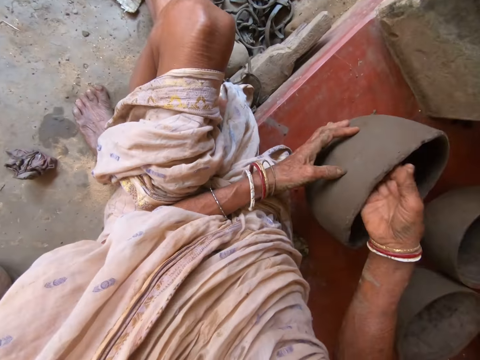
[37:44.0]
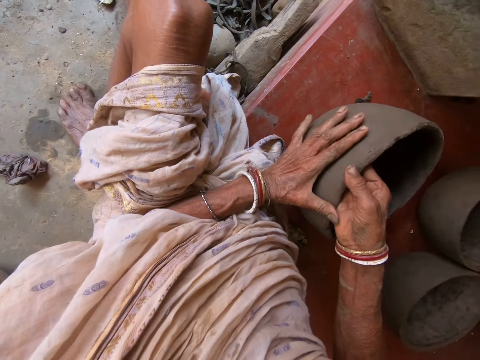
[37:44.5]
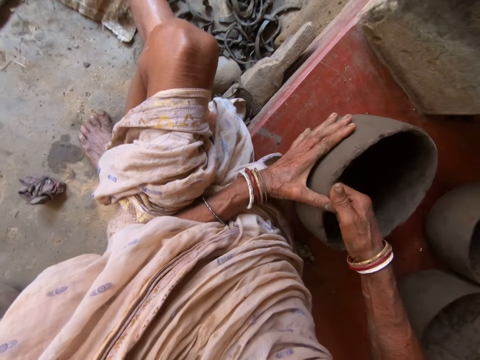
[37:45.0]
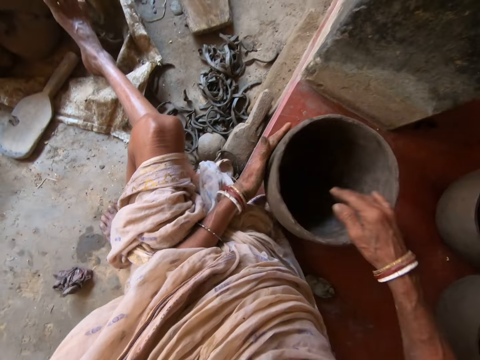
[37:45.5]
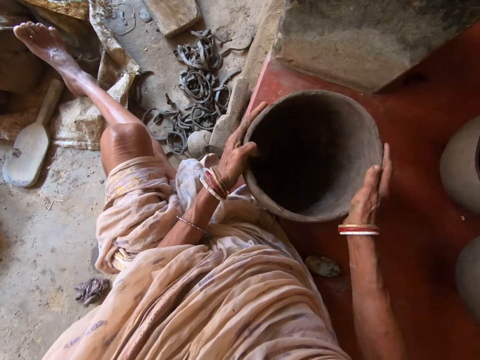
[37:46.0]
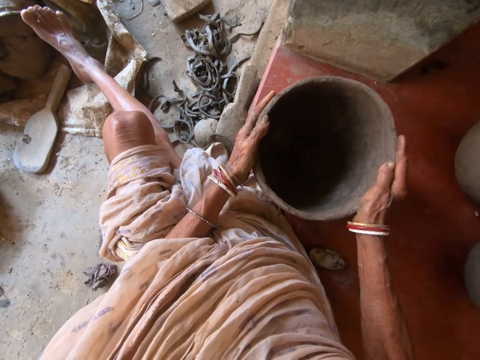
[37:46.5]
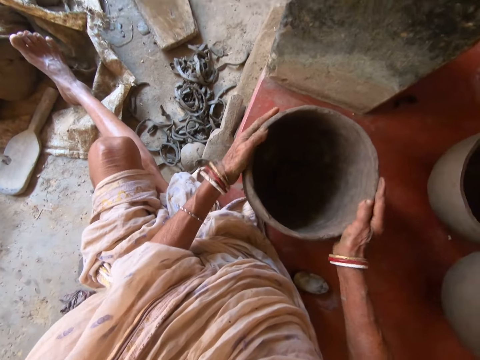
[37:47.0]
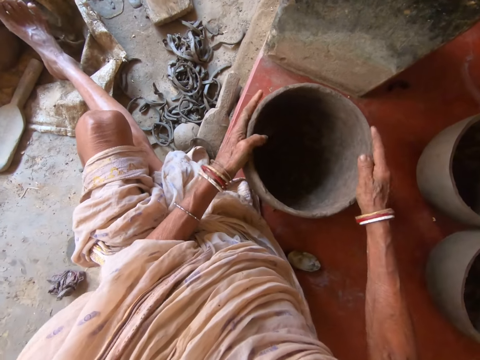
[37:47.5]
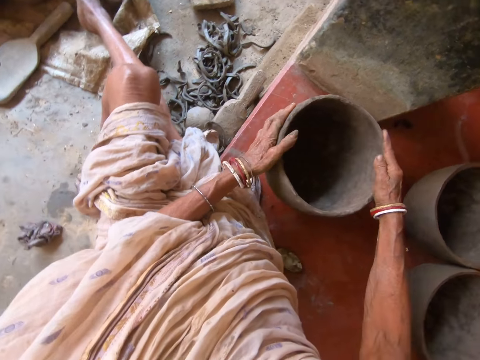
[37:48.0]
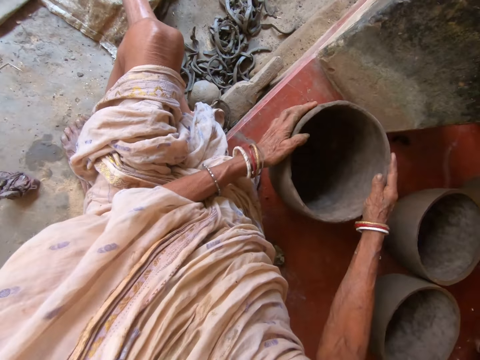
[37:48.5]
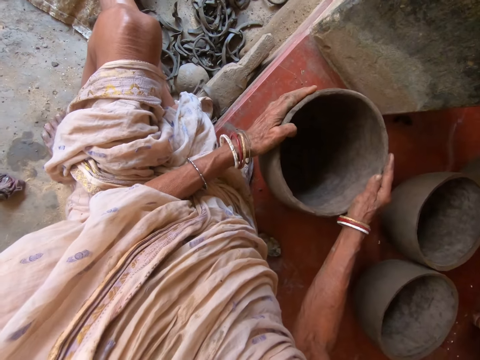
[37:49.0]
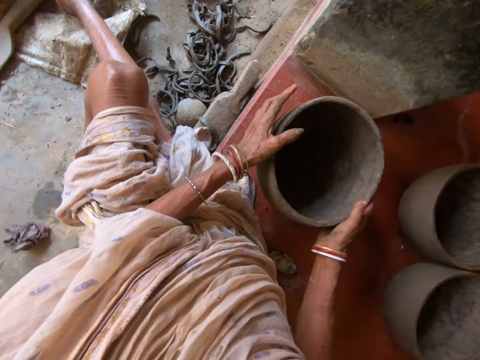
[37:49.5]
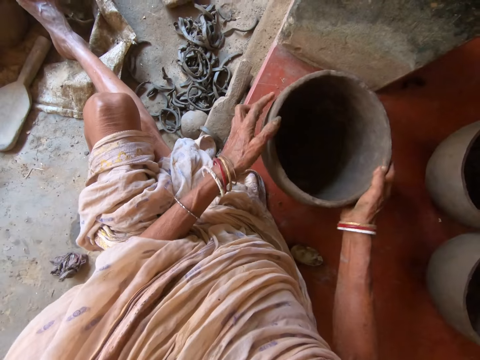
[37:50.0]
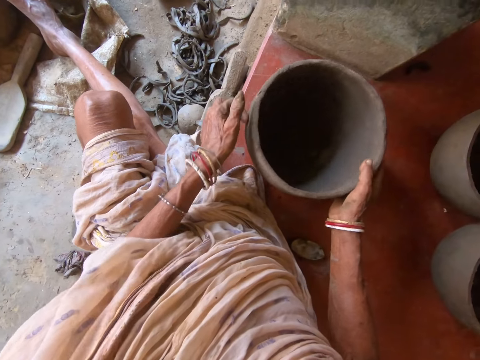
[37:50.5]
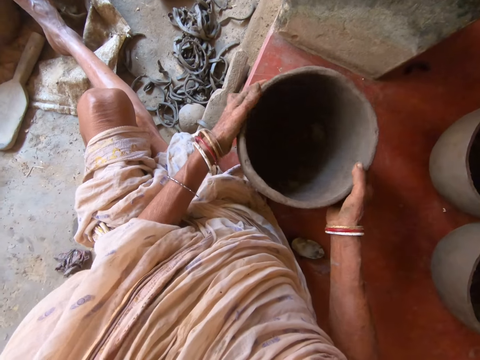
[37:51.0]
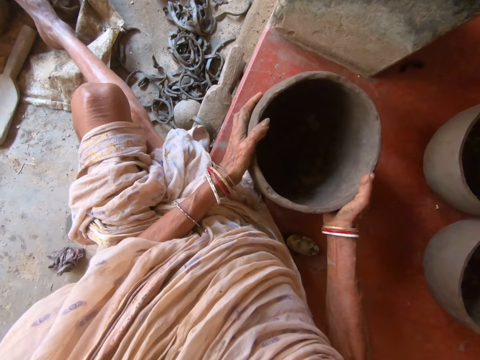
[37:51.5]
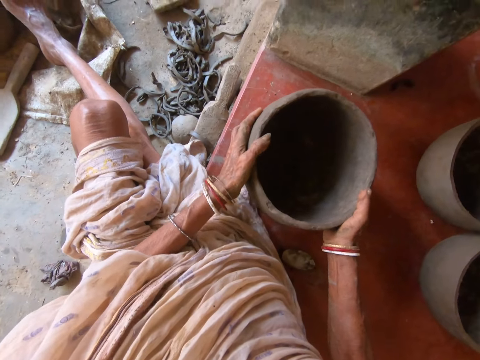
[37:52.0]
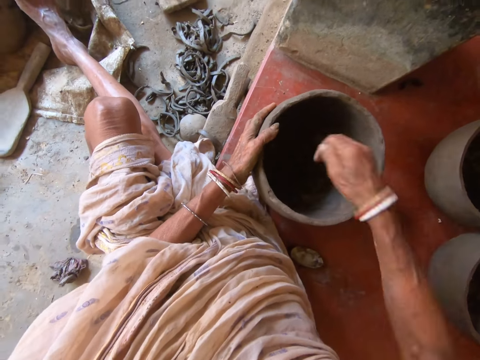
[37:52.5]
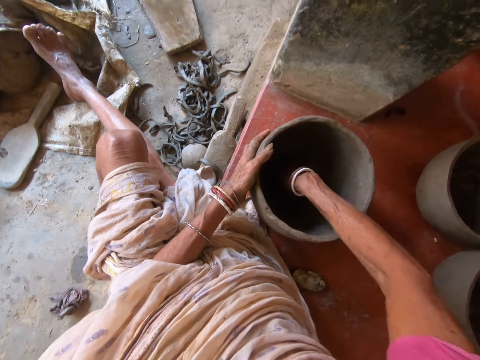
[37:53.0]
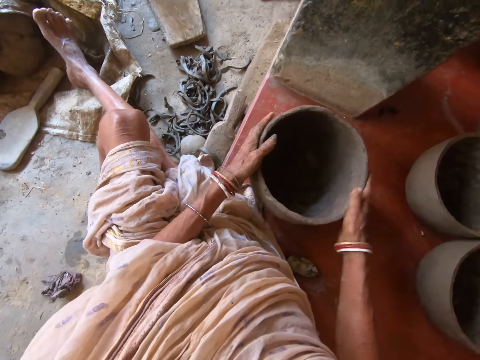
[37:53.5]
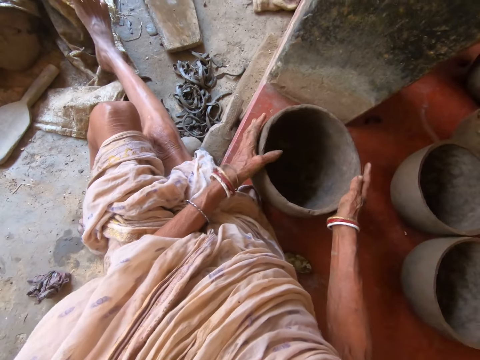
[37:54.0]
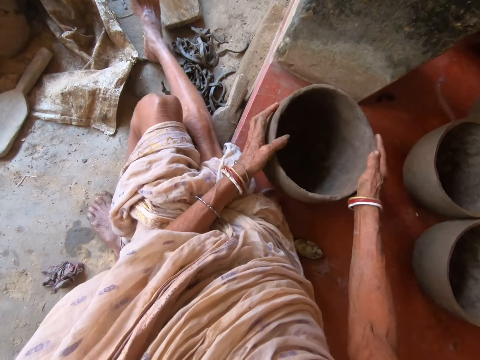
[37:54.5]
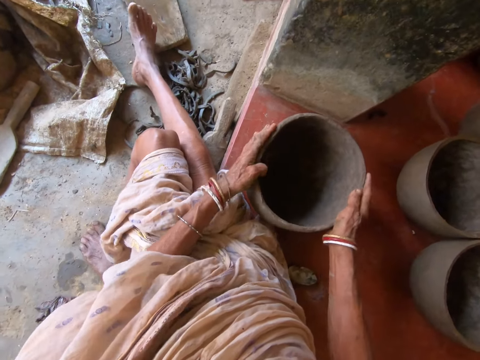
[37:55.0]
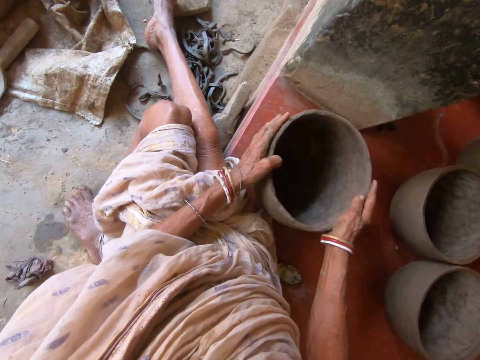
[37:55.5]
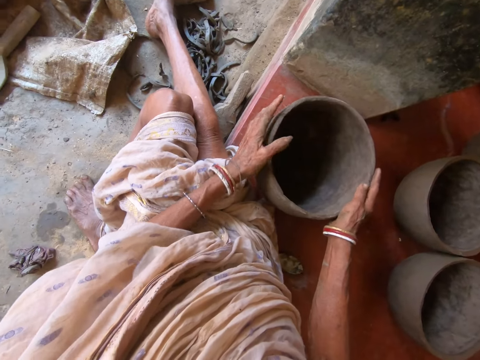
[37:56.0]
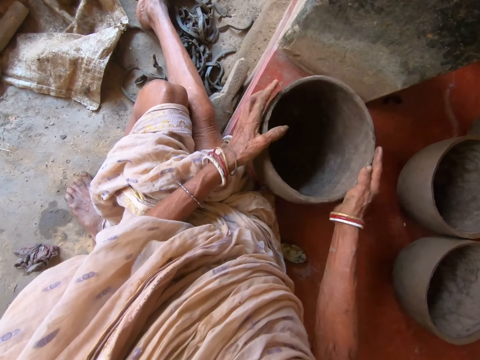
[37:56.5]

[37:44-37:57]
The camera wearer hits the bowl on the floor with both hands. She rotates the bowl on the floor with both hands. She tilts the bowl with her hands. She hits the bowl on the floor with both hands. She strikes the bowl on the floor with her right hand. She rotates the bowl on the floor with both hands. She tilts the bowl with her hands.

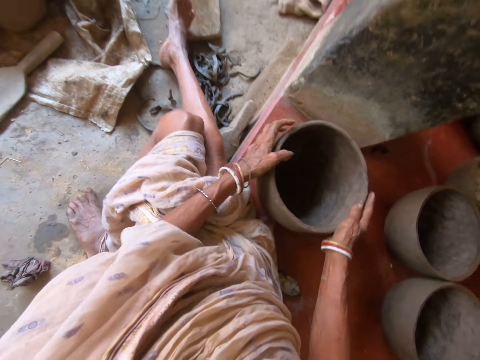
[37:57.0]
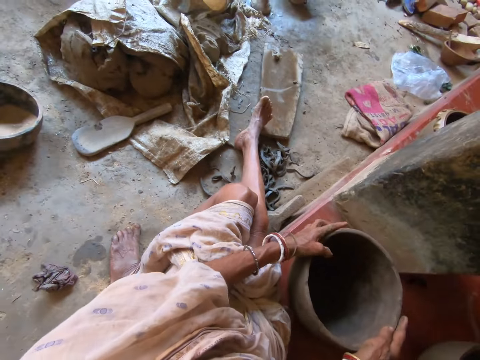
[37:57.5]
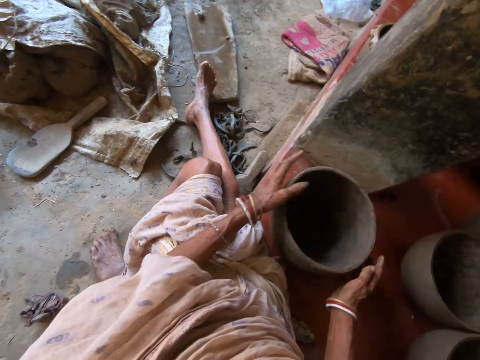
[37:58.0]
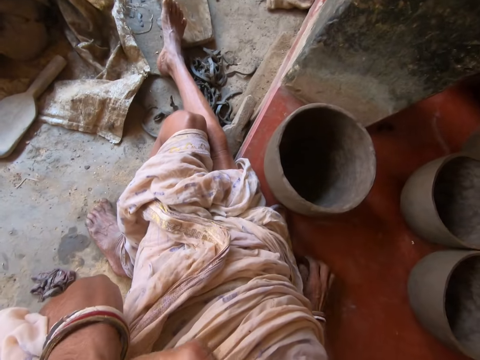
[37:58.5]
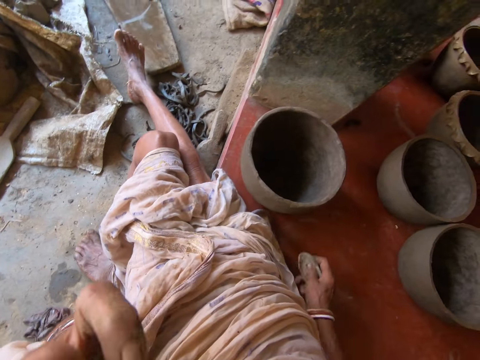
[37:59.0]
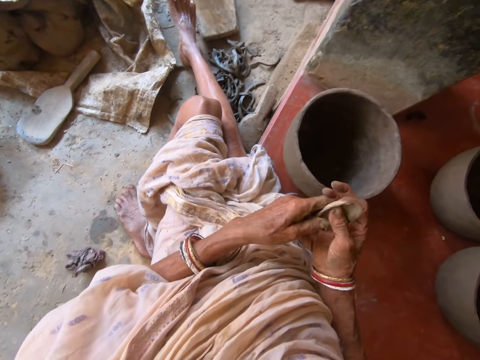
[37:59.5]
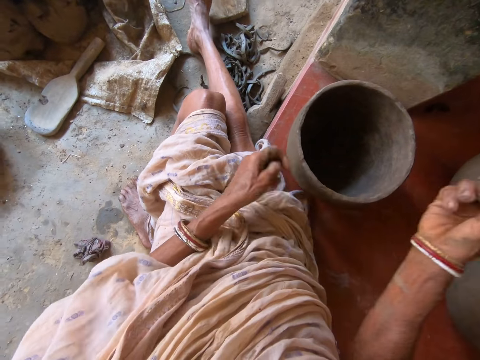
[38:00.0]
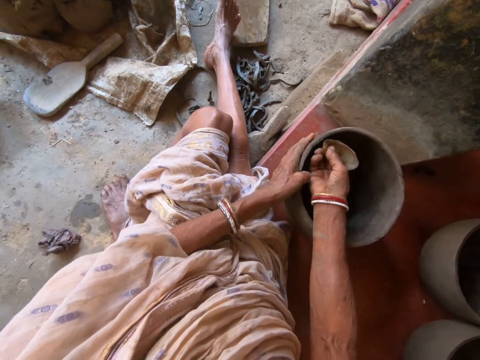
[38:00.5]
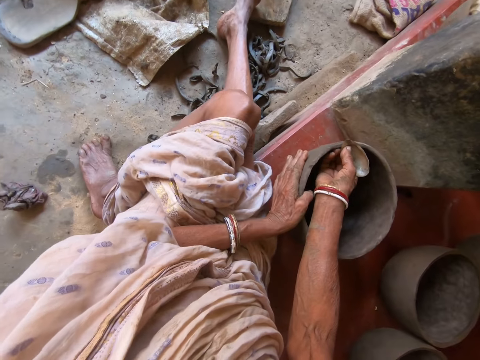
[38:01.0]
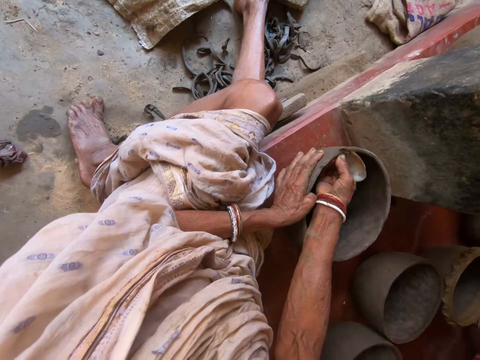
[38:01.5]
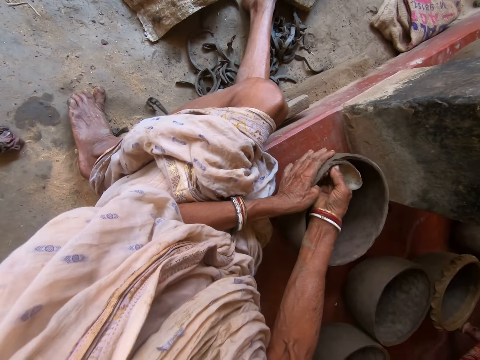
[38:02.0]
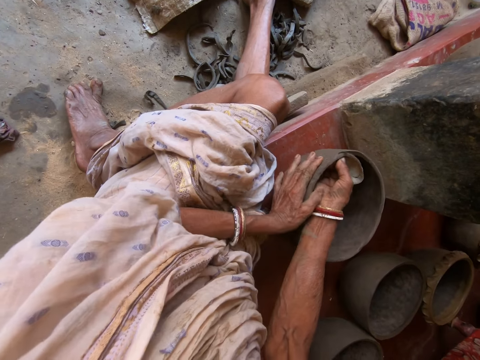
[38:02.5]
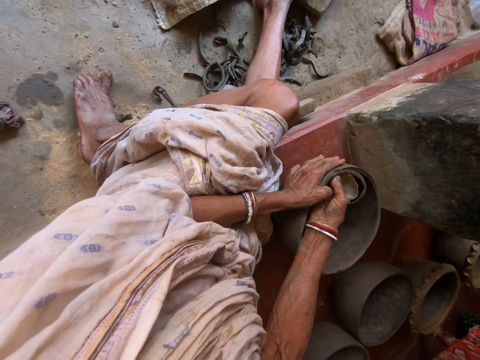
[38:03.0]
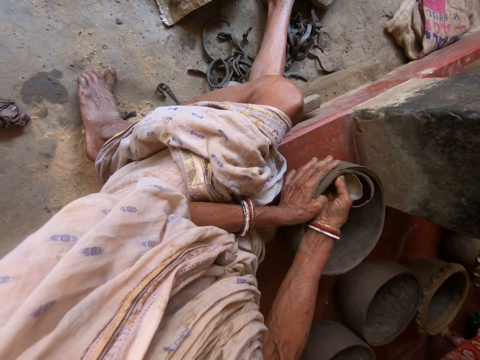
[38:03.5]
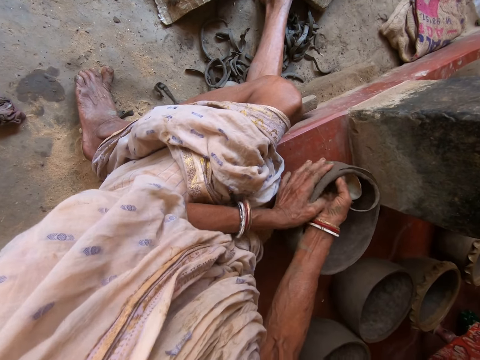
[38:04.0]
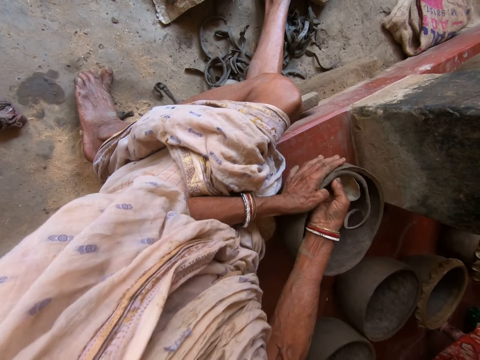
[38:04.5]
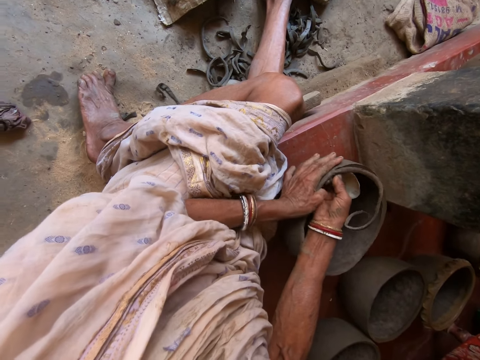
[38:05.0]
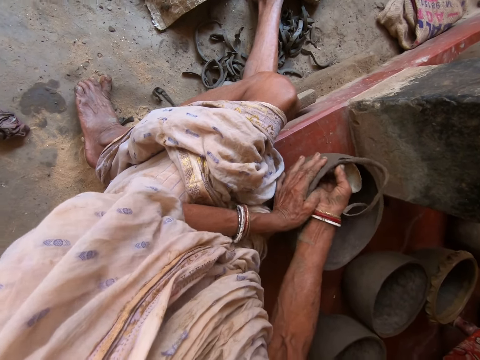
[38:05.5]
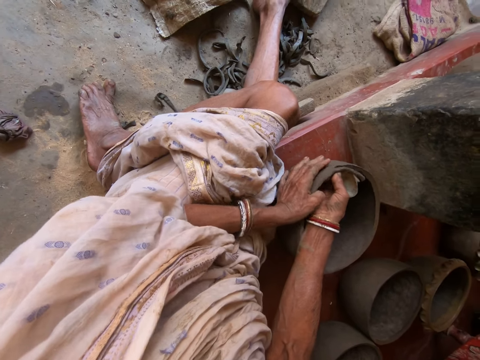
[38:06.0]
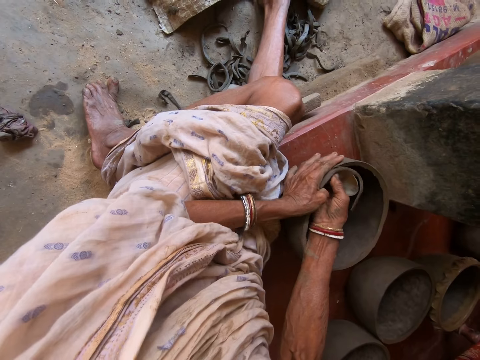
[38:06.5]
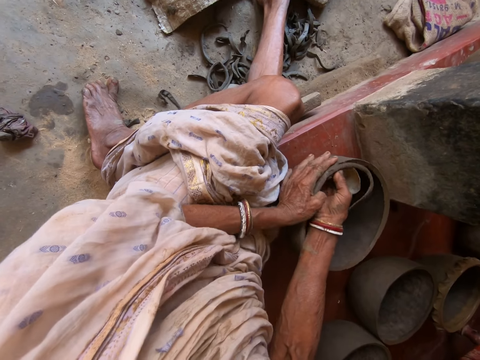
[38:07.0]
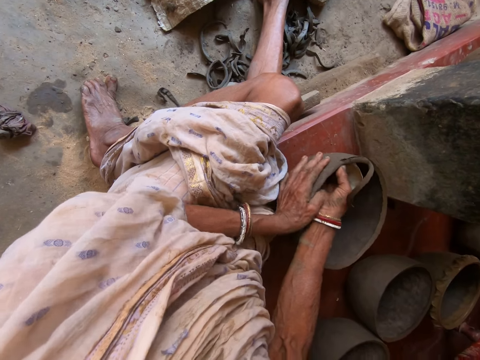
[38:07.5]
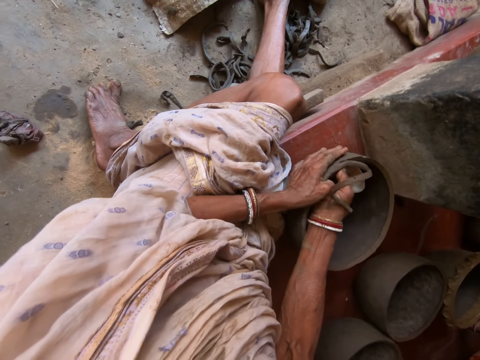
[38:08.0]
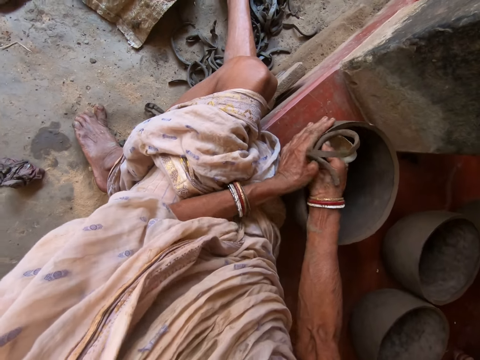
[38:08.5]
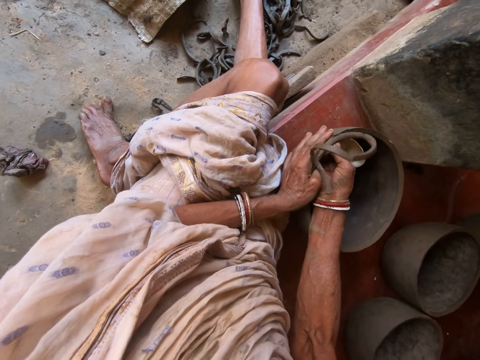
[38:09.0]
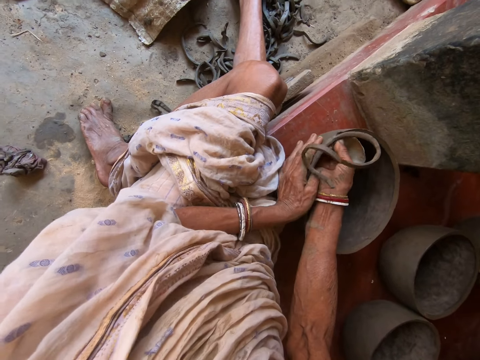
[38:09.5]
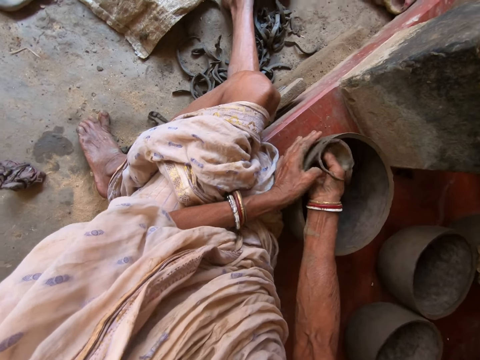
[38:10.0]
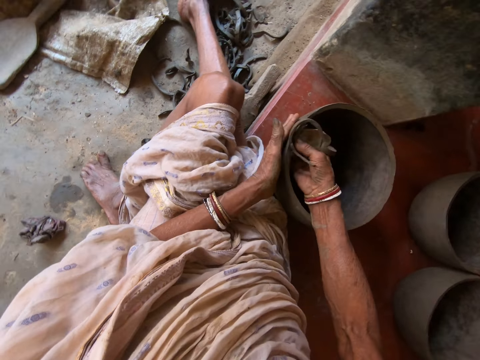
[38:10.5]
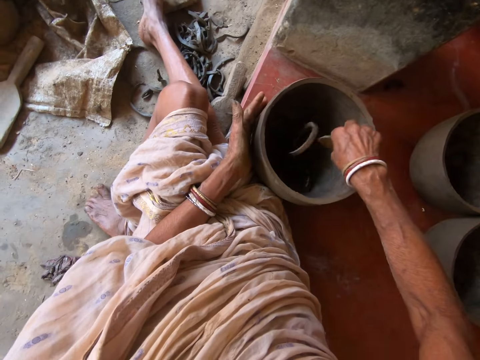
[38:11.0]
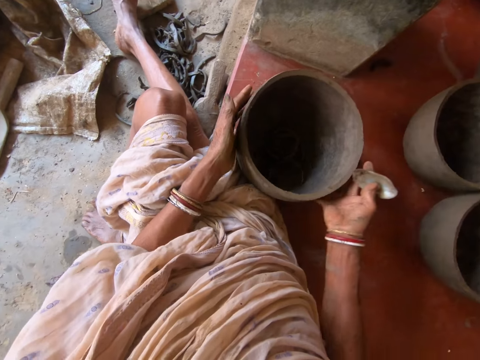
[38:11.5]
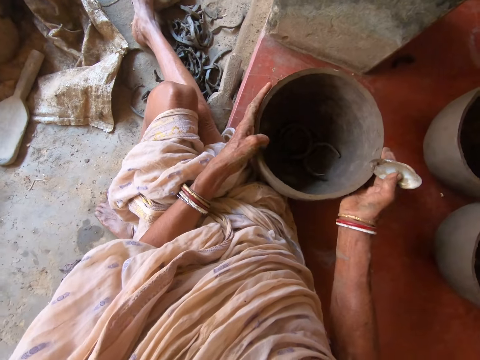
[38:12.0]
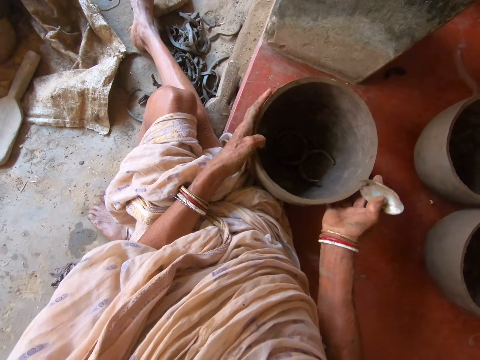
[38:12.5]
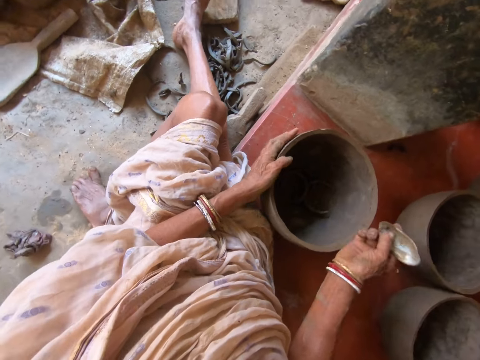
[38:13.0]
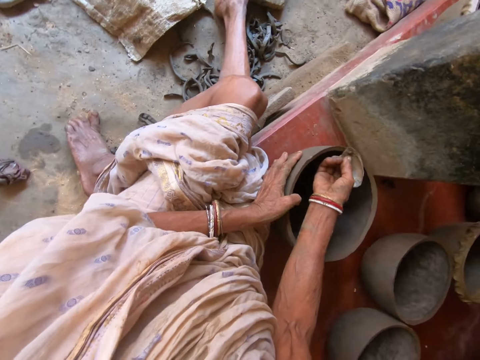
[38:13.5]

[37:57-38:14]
The camera wearer does something with her hand. She picks the metal scrap from the floor with her right hand. She cleans the metal scrap in her right hand with her left hand. She adjusts the metal scrap with both hands. She rotates the bowl on the floor with her left hand. She carves the bowl on the floor with the metal scrap in her right hand. She drops the carvings on the metal scrap in her right hand into the bowl on the floor. She rotates the bowl on the floor with both hands. She tilts the bowl with both hands.
